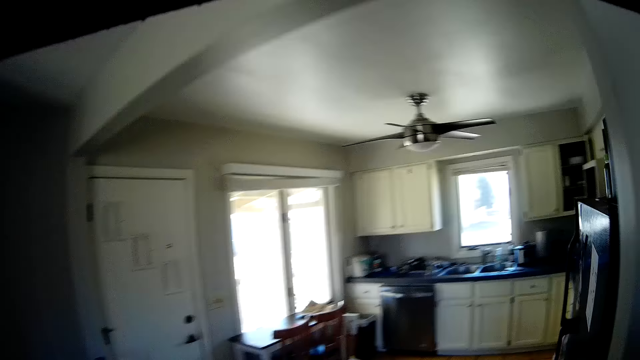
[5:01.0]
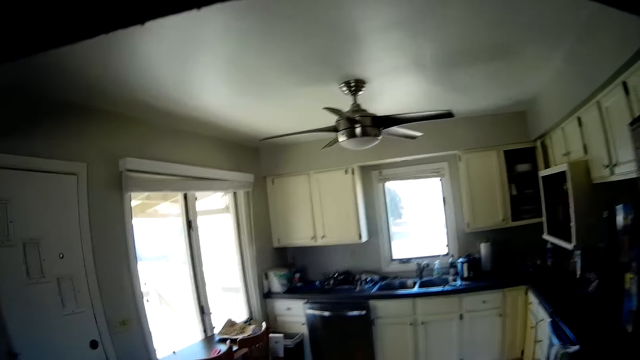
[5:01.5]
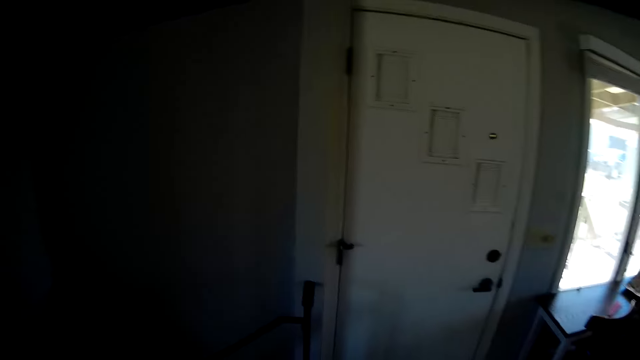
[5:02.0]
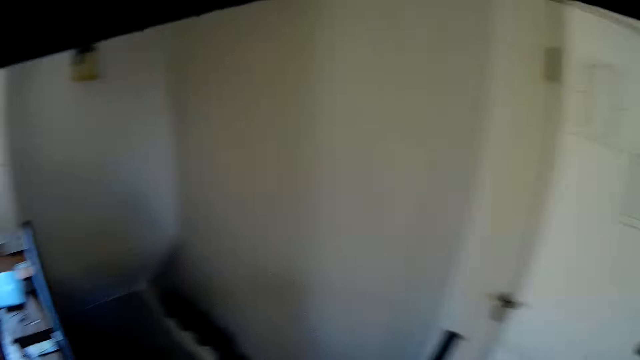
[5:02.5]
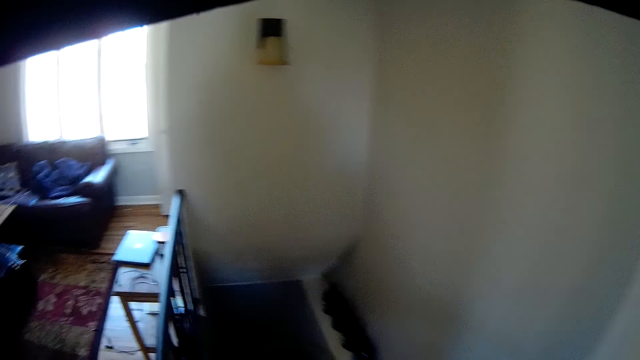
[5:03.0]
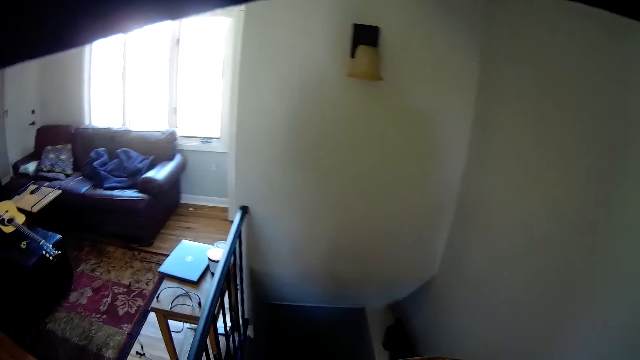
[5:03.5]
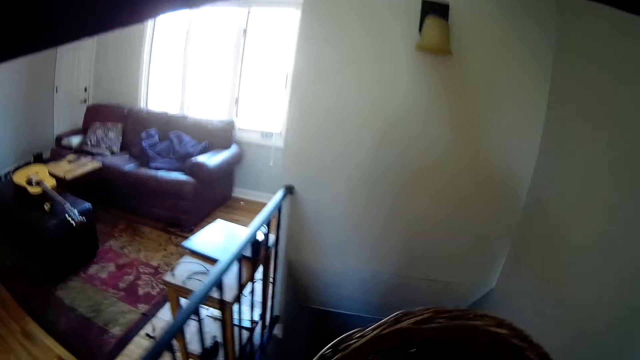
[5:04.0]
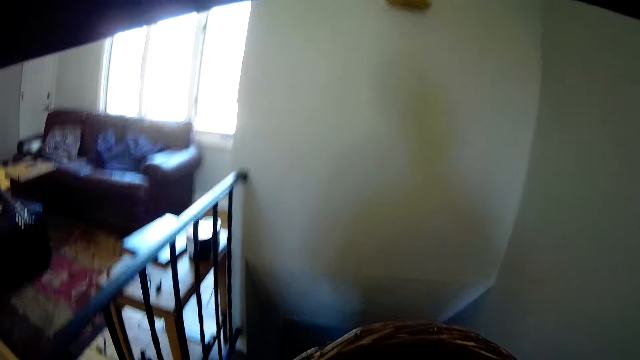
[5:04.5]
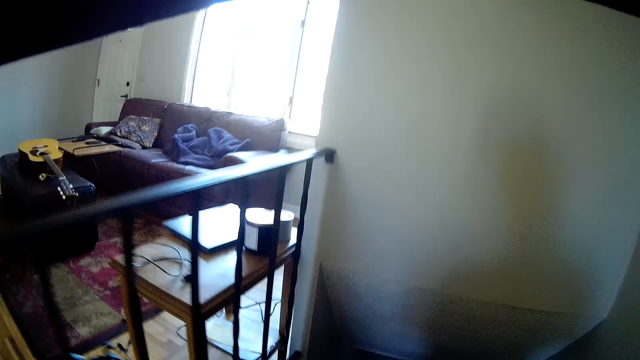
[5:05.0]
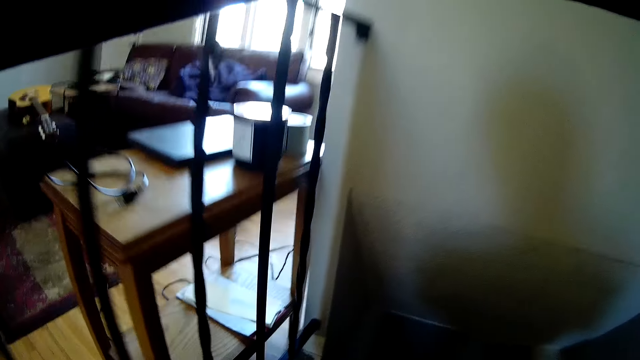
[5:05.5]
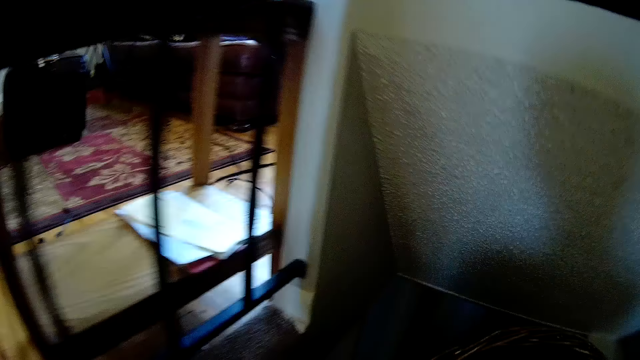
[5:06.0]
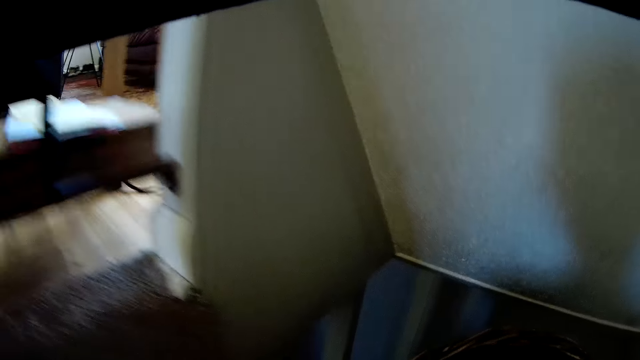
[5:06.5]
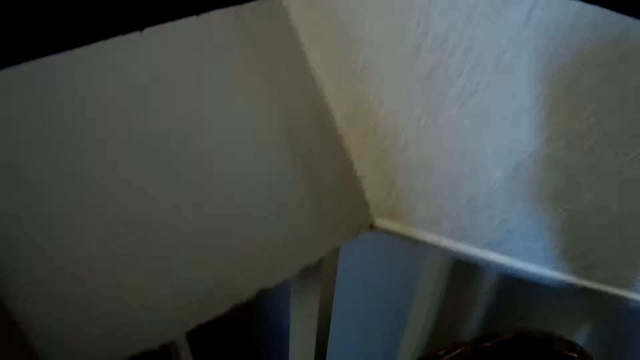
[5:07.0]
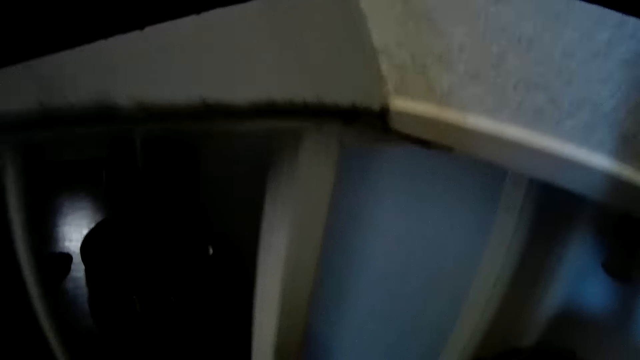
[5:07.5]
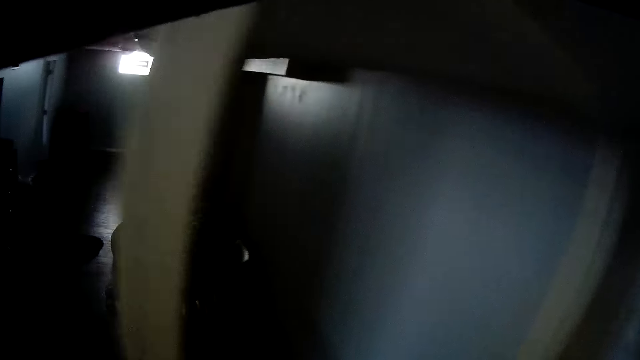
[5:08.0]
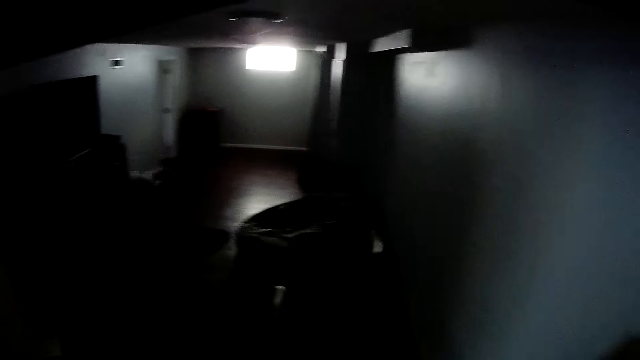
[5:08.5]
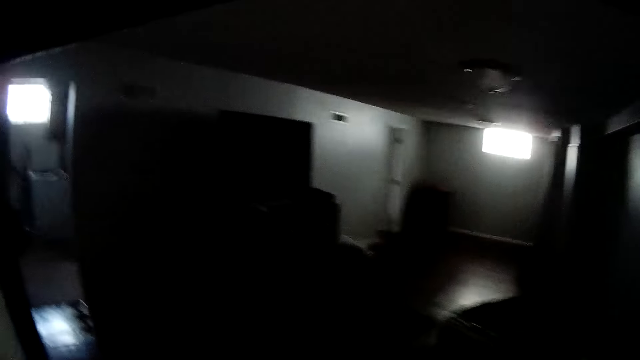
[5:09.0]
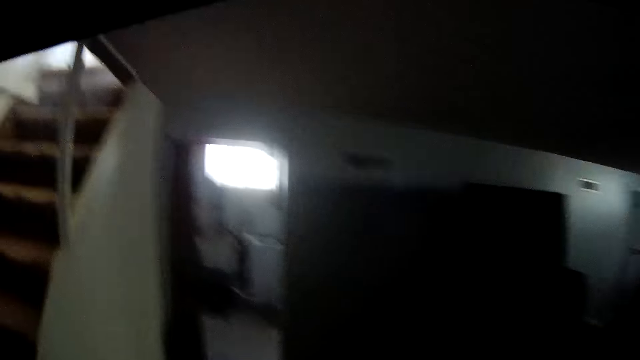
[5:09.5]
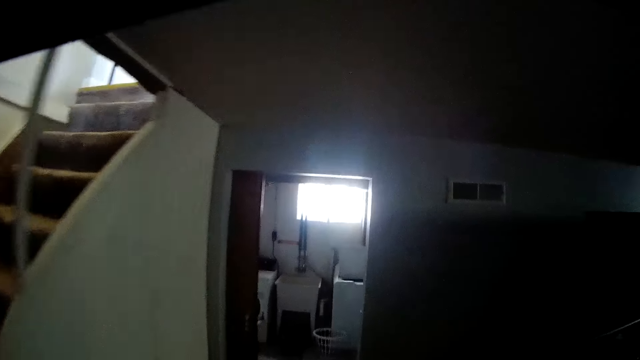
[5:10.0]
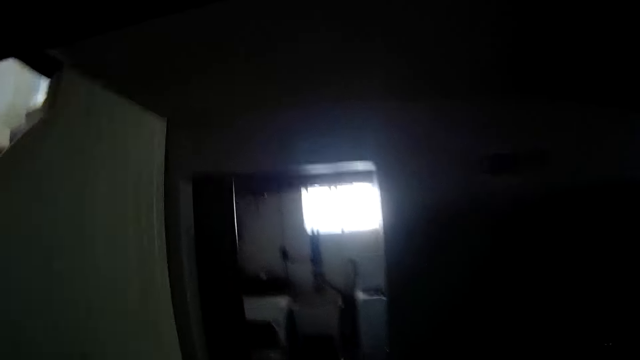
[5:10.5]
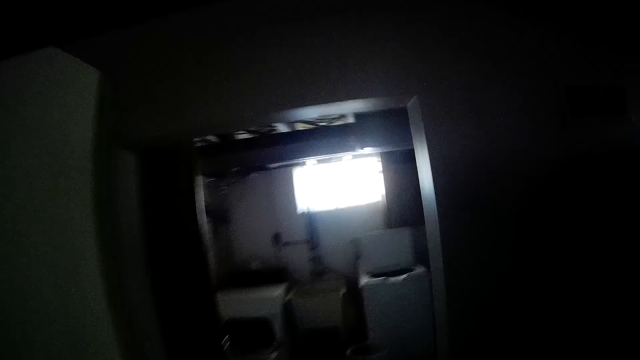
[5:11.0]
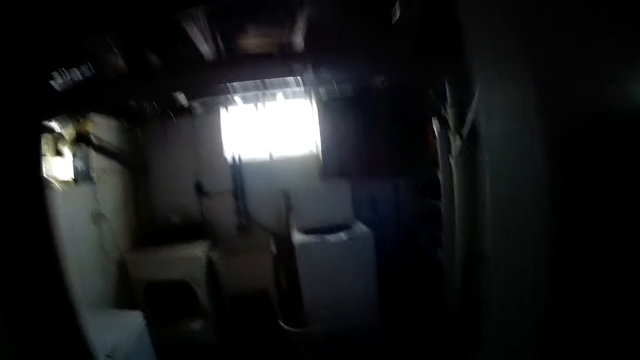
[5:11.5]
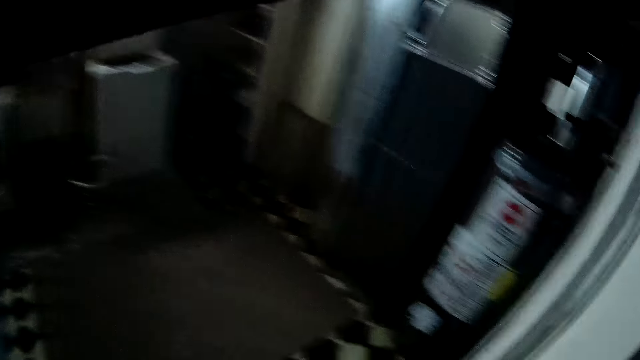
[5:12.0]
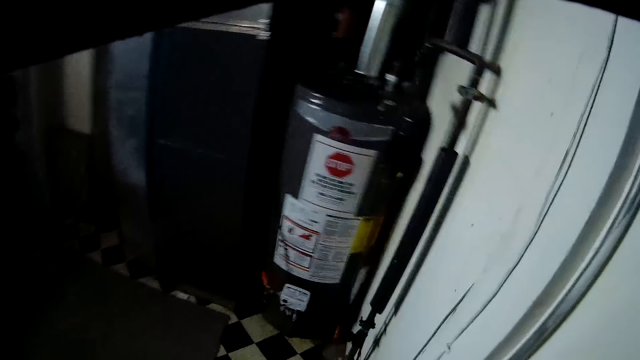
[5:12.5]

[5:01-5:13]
The camera wearer walks down stairs.

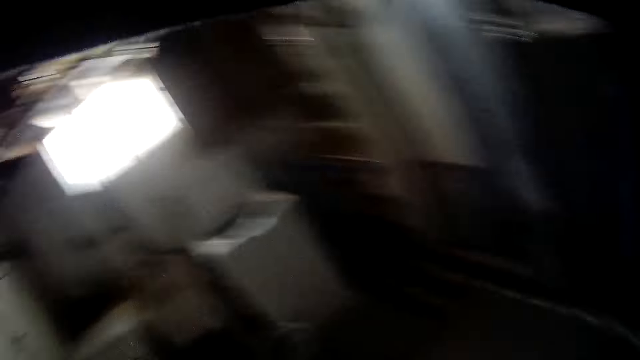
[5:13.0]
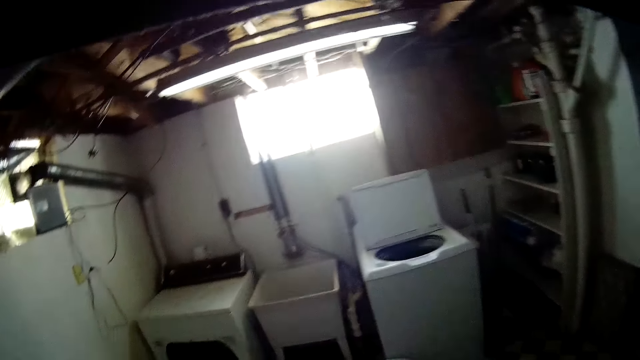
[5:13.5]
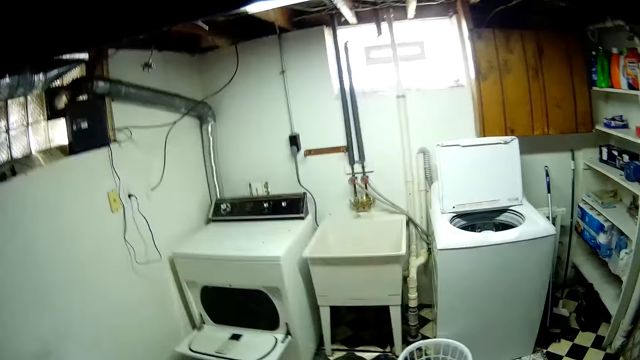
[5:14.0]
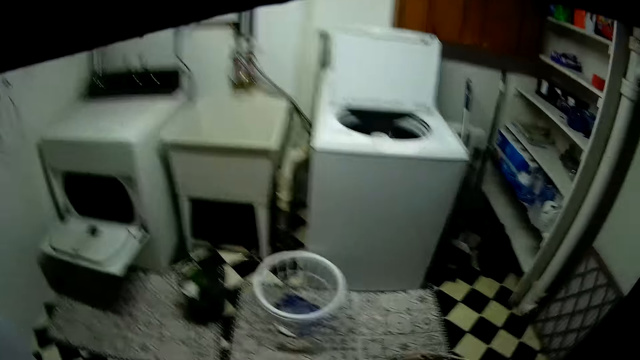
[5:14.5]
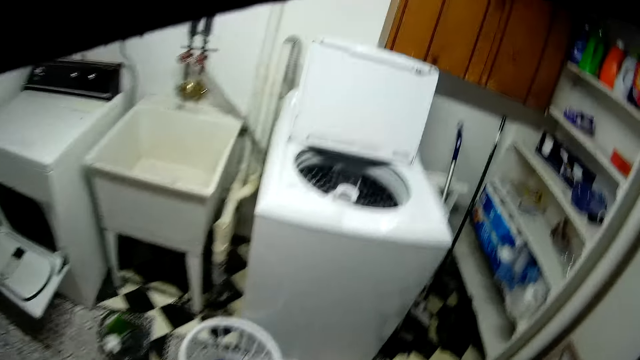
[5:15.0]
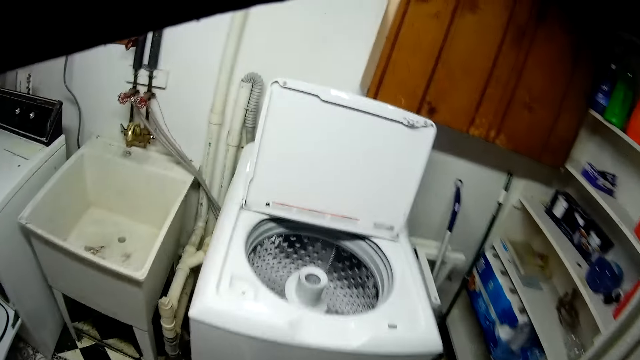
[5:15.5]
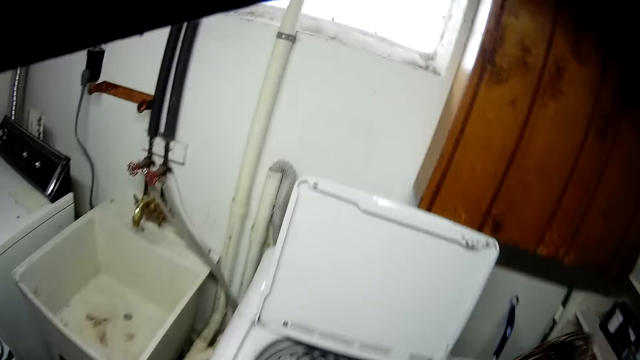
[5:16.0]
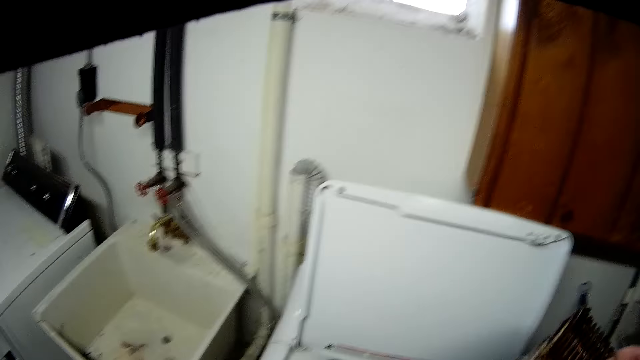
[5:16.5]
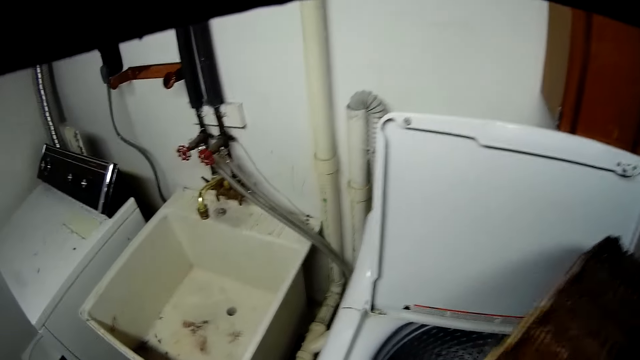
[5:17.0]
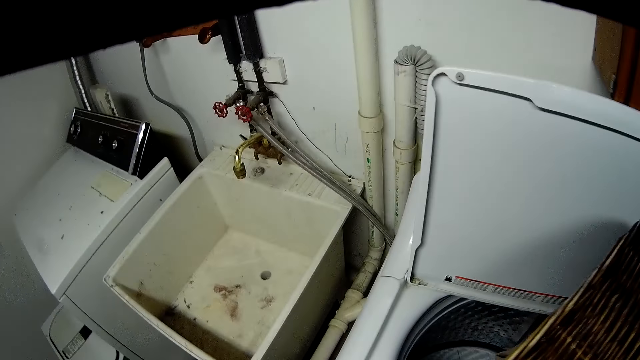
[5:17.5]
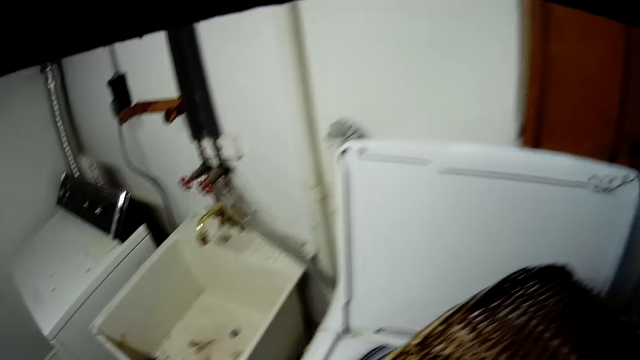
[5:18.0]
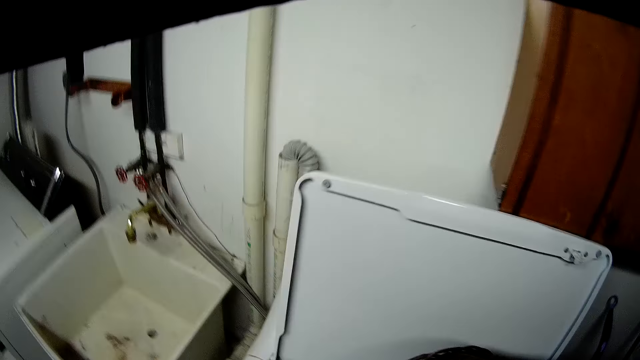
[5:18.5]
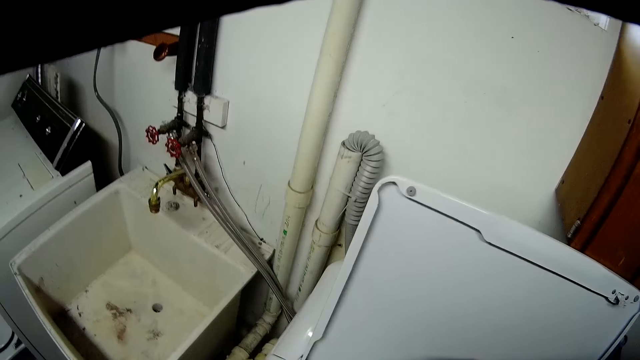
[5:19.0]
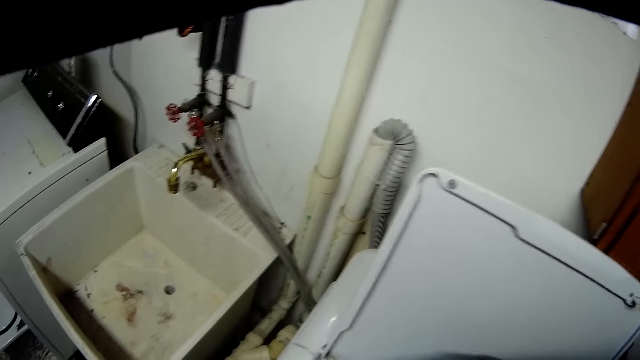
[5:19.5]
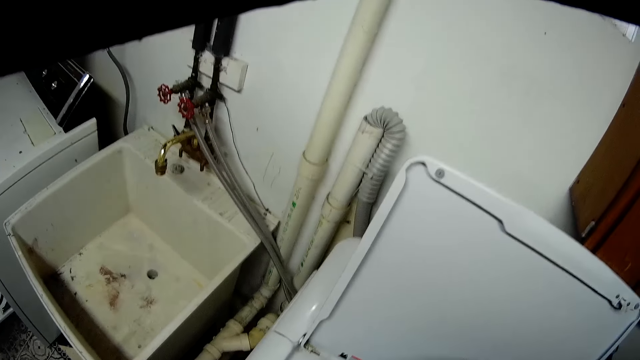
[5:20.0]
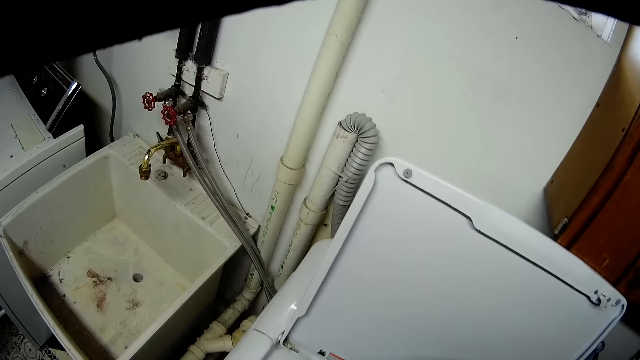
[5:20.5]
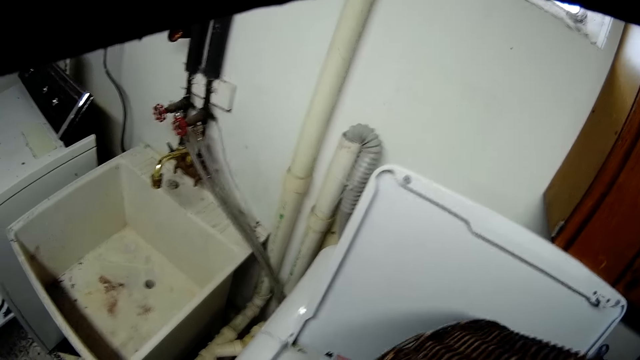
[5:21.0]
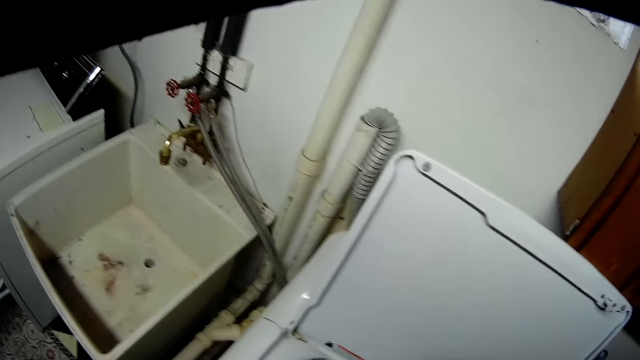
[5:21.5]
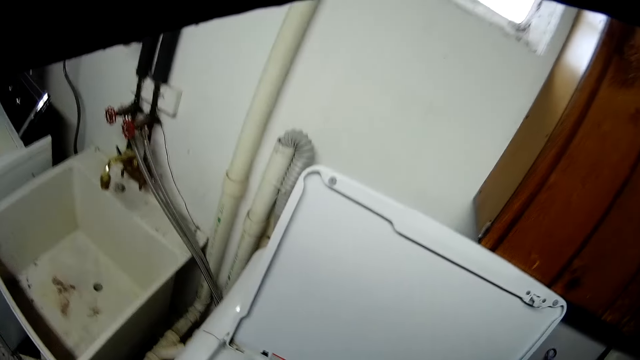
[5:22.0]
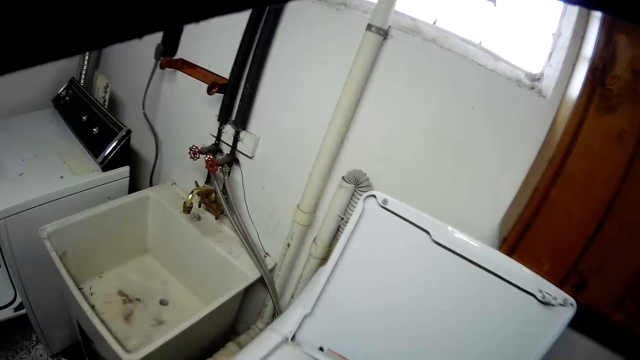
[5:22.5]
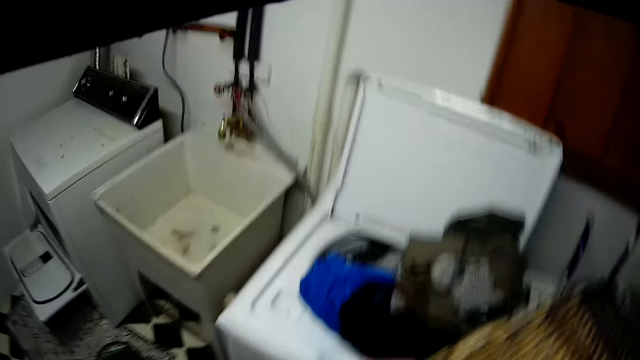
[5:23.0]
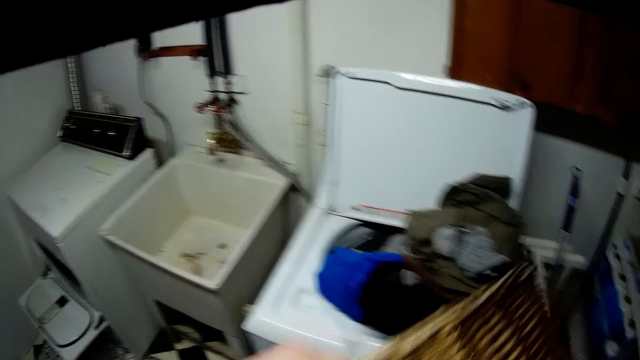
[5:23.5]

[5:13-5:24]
The camera wearer pours cloth in a washing machine from the basket in his hand.
